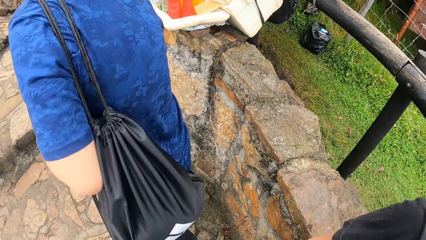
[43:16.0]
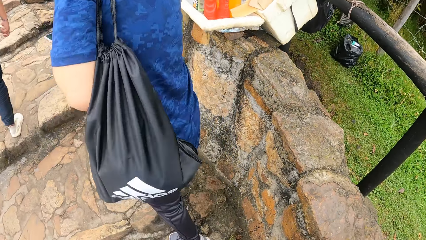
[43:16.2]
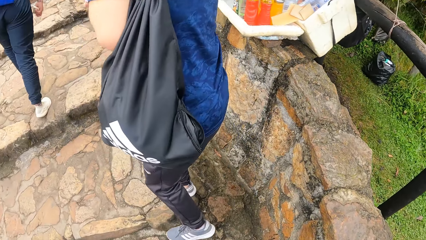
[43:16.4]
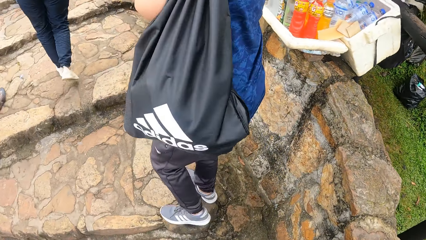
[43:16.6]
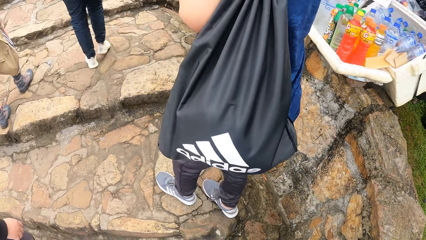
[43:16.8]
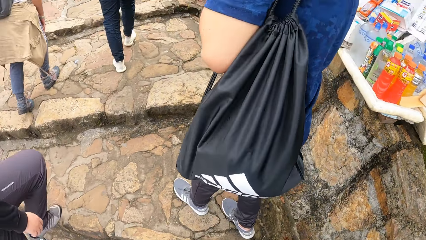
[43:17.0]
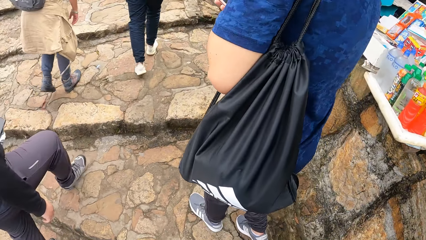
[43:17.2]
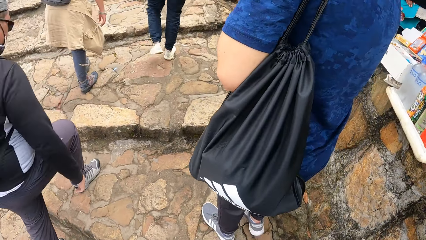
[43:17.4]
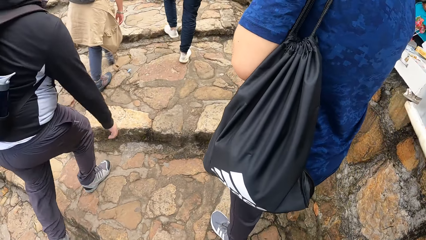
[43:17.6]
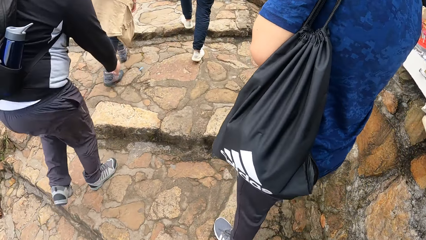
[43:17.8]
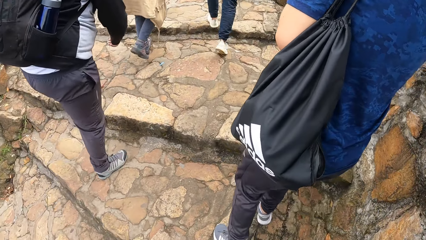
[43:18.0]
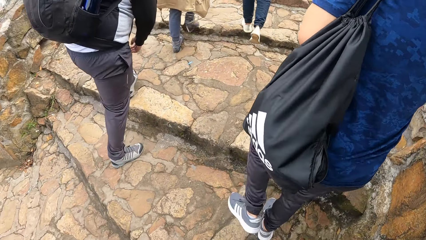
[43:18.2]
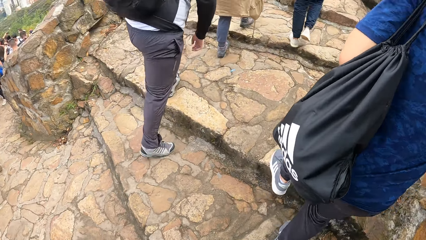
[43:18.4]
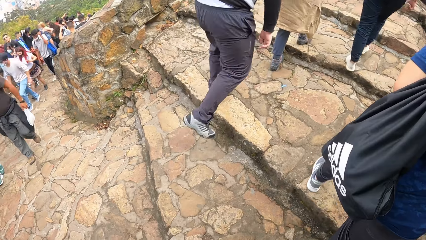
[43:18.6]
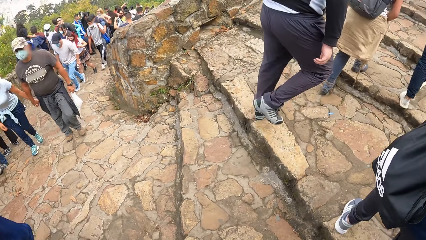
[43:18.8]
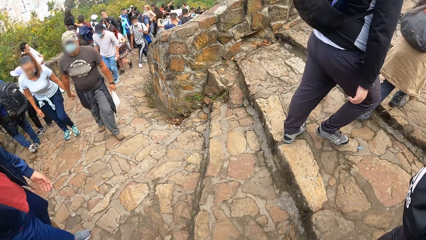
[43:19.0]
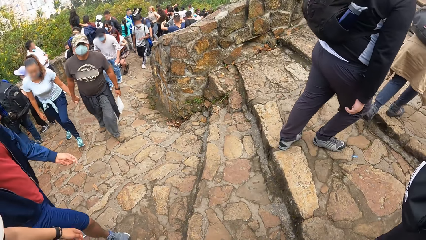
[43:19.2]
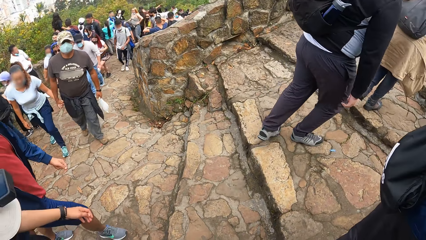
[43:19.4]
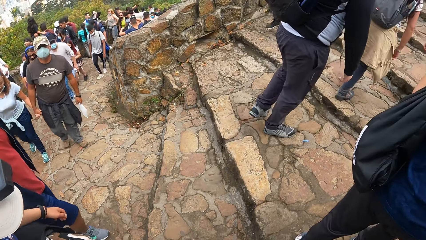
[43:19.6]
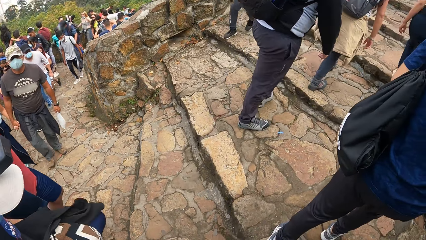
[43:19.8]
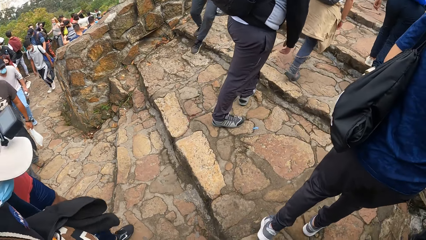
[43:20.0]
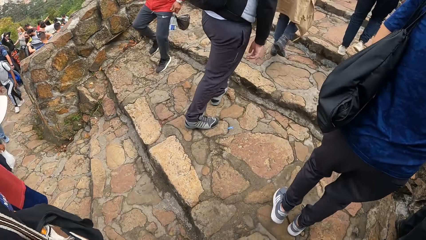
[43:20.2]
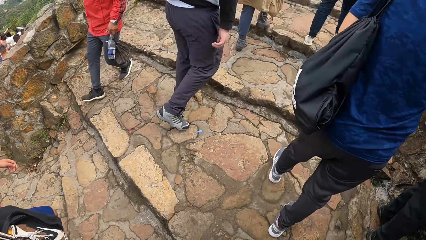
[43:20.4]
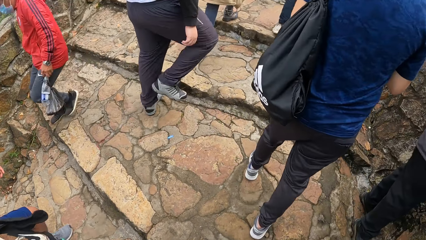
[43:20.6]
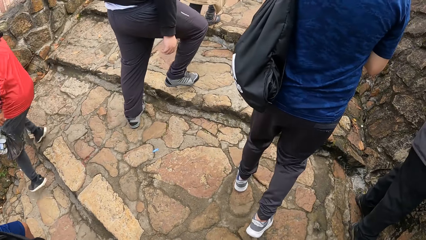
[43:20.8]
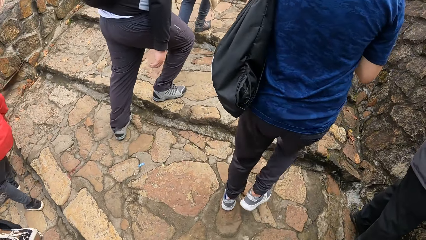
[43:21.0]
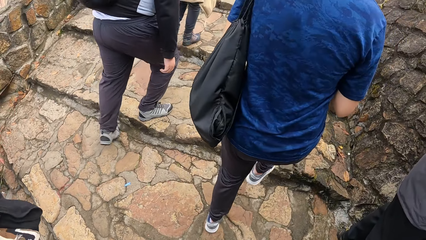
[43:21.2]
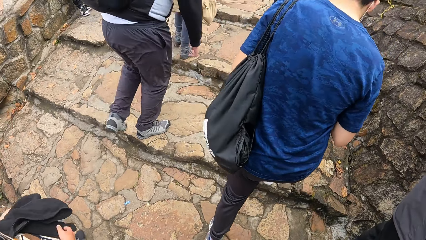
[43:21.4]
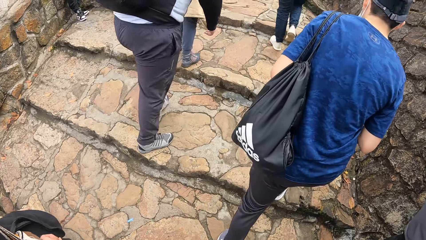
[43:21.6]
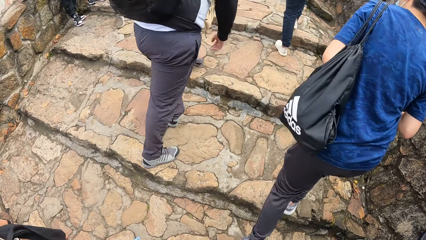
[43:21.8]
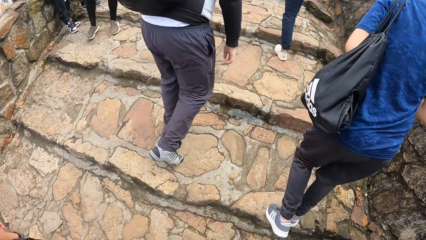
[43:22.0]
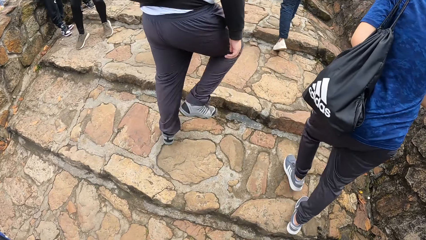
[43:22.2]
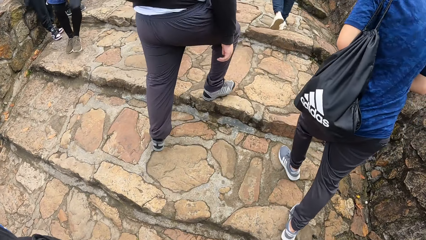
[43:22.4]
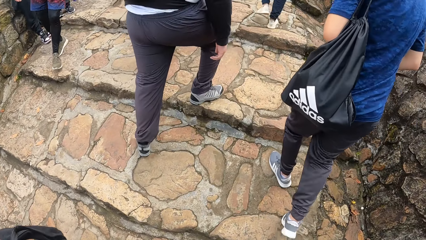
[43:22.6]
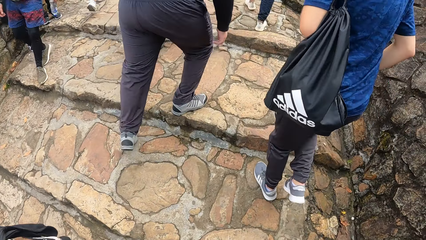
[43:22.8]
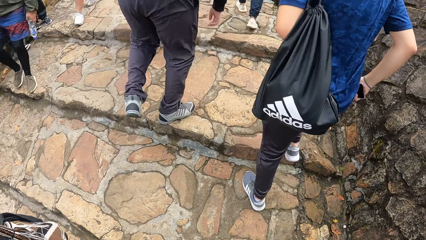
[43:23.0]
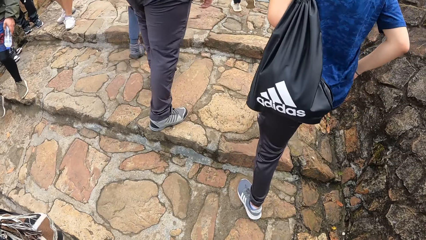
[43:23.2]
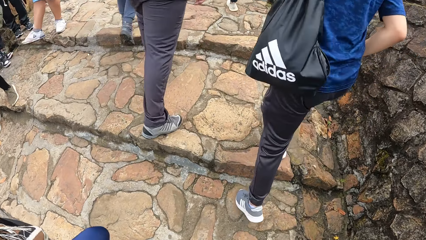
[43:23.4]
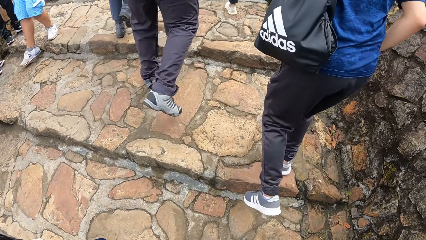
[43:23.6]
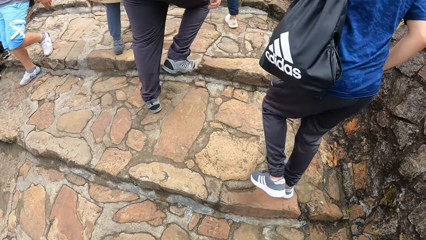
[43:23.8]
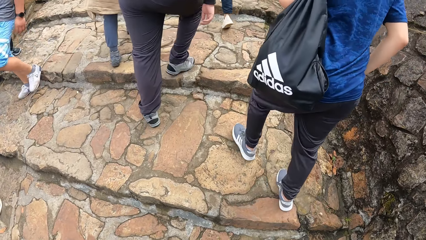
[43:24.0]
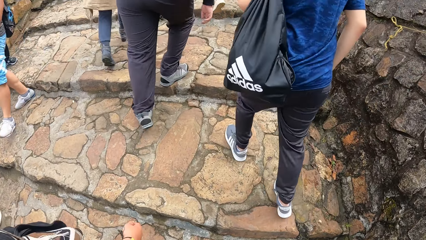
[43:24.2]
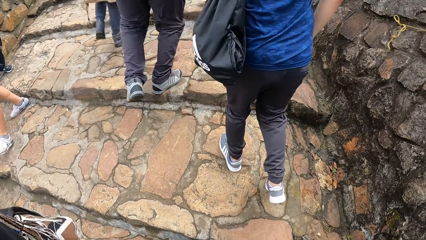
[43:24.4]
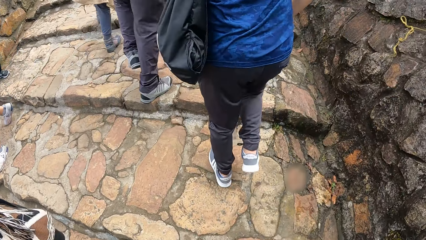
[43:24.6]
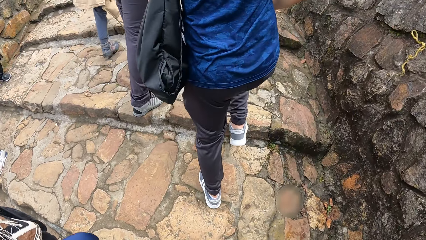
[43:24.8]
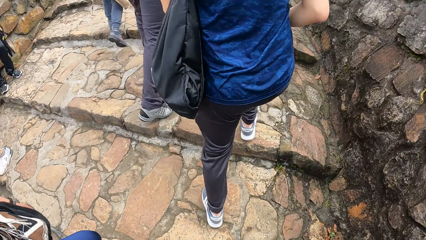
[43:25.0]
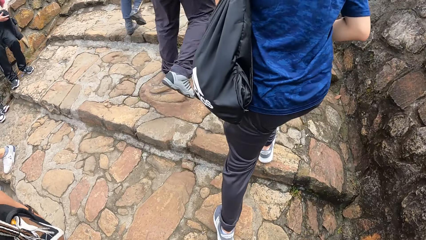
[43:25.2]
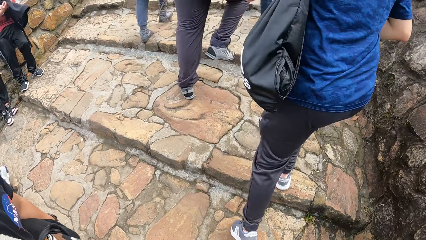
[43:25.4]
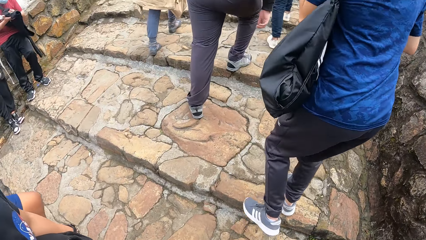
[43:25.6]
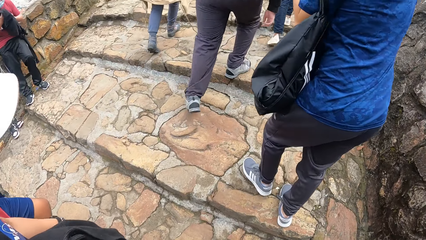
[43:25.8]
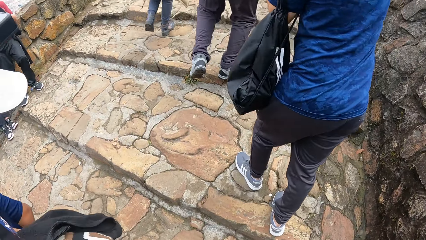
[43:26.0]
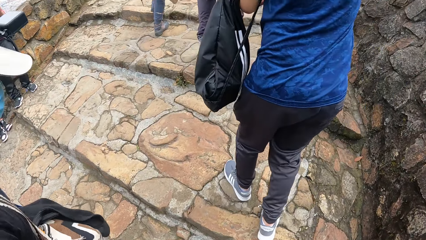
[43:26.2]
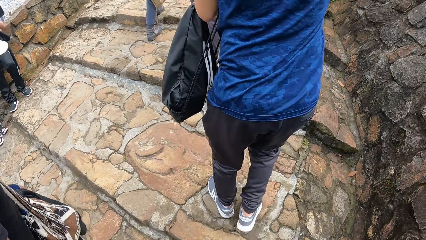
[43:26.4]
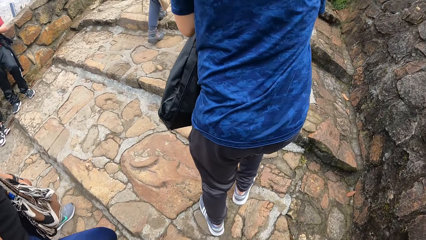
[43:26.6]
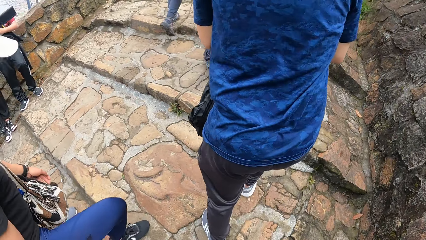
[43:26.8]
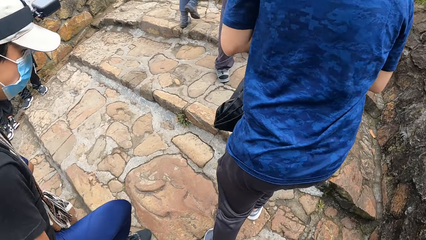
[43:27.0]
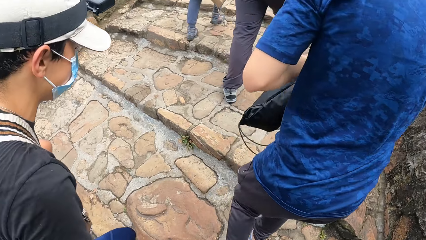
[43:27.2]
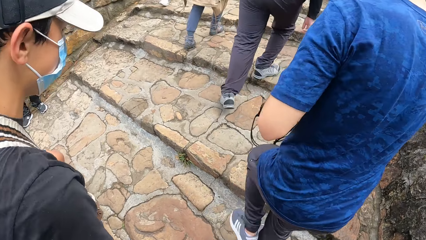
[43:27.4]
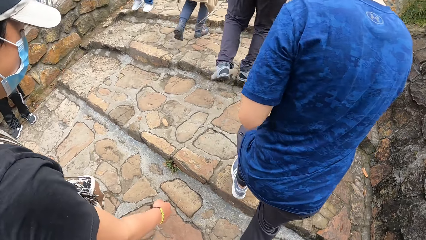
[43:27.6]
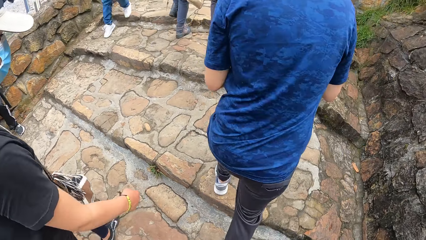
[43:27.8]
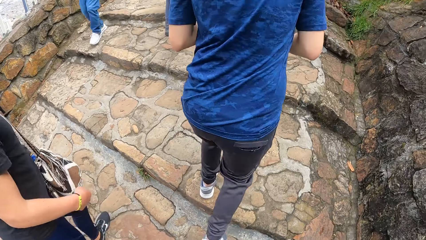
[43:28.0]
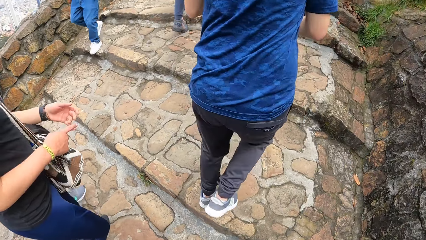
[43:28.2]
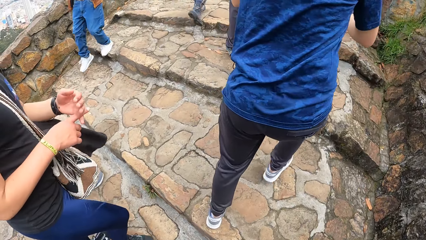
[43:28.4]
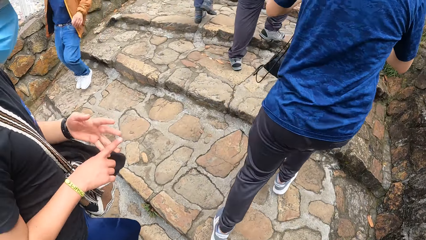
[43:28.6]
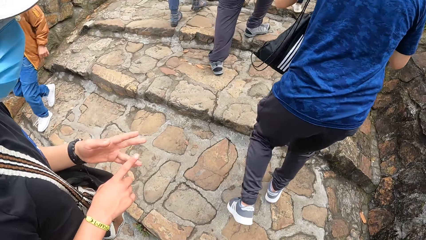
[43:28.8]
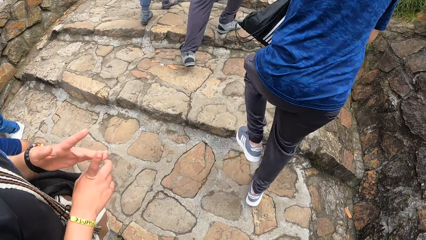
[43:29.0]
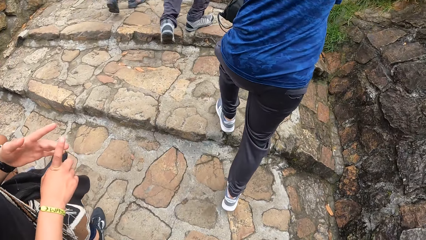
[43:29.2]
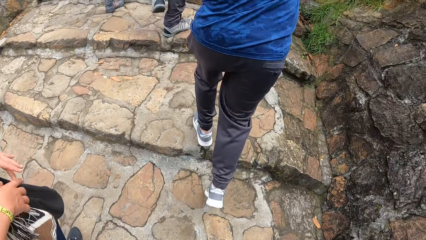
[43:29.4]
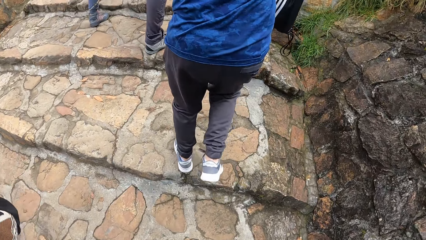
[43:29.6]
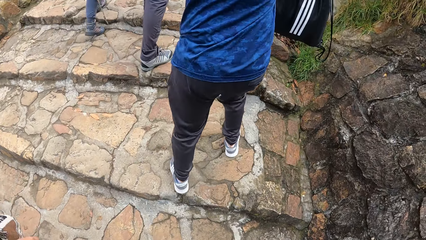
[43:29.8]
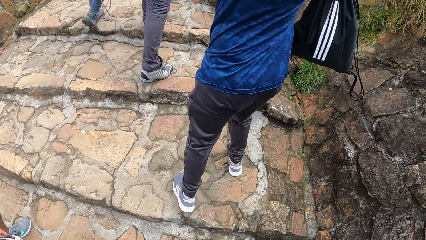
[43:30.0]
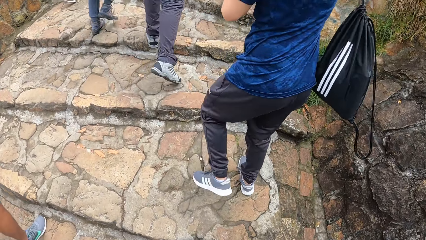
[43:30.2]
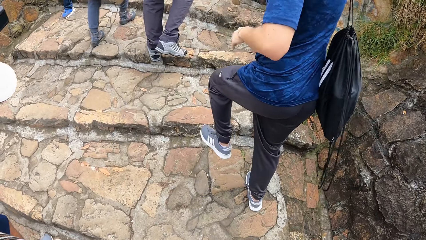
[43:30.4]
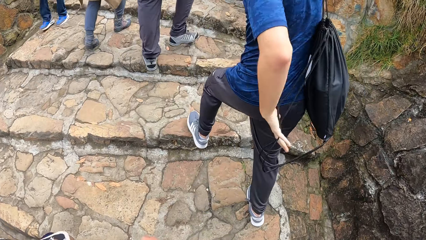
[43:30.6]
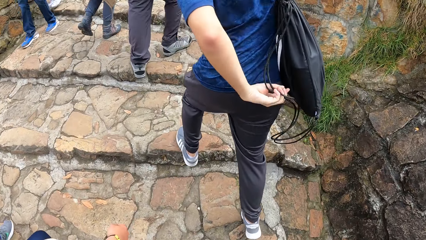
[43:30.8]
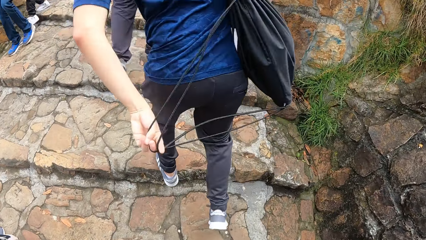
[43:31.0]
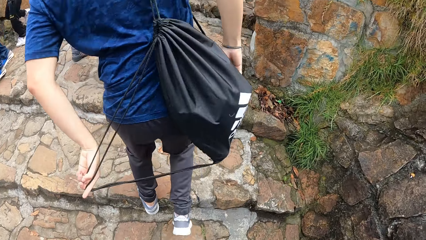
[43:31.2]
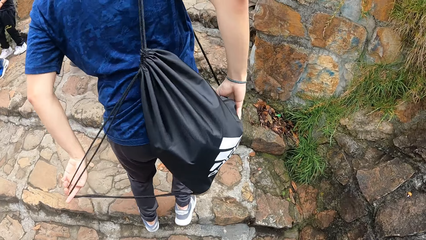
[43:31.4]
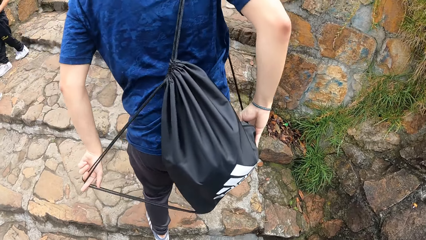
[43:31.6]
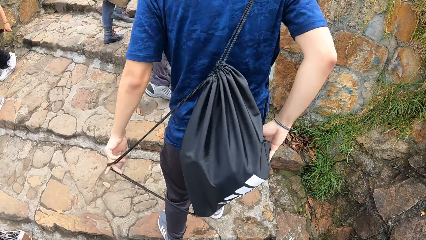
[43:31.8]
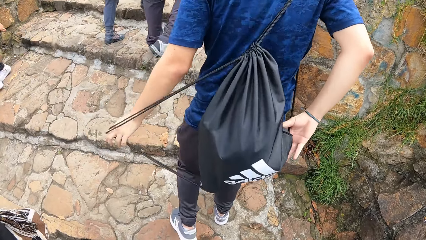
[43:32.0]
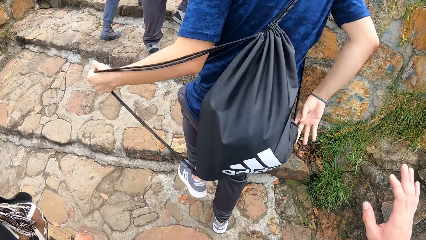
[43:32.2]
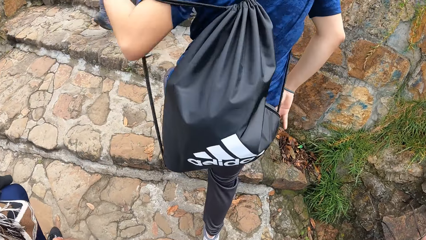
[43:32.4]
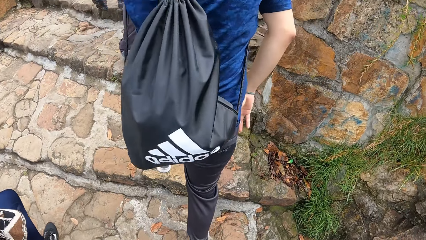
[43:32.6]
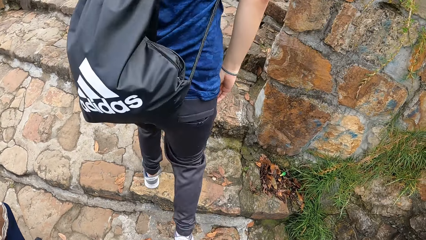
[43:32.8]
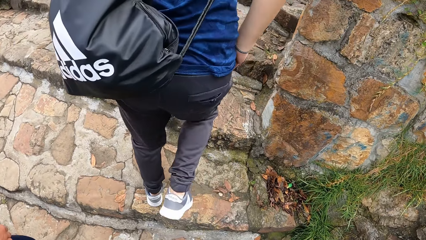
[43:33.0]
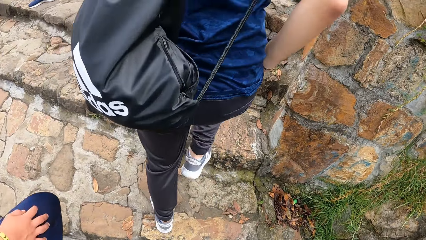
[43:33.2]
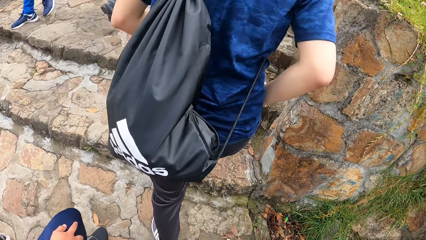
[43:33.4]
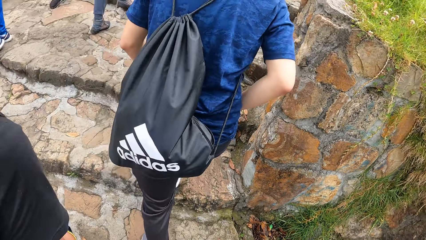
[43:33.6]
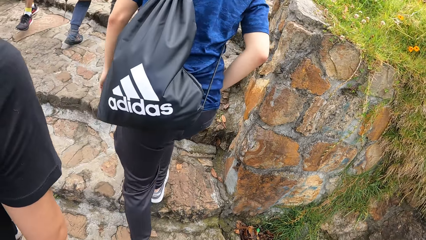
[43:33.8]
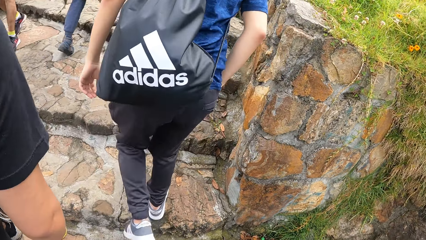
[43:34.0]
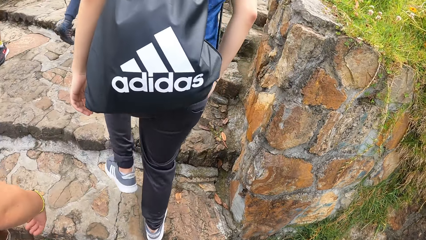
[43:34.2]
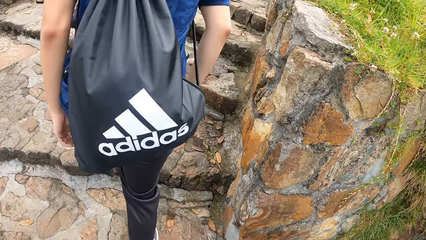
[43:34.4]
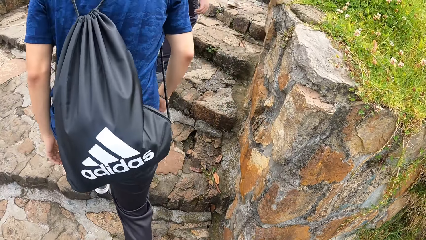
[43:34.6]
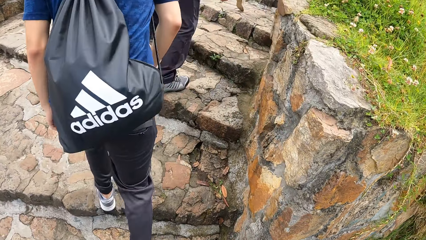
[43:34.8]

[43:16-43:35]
A man climbs up the stone path. The camera wearer climbs up the stone path with a group of people. They walk along the road. The man puts the phone in his right hand into his pocket, and removes the knapsack on his back with his hands. Another man climbs up the stone path and makes hand gestures with his hands. The first man wears the knapsack on his back with both hands.
